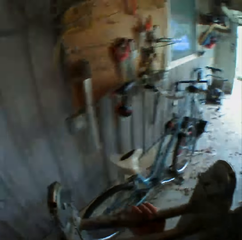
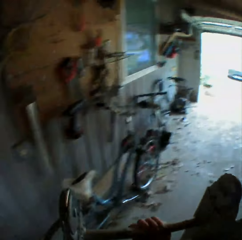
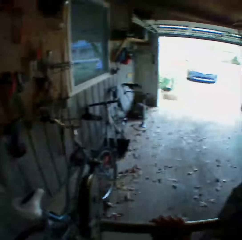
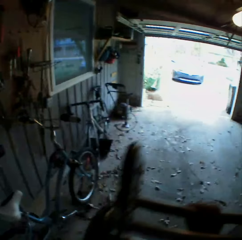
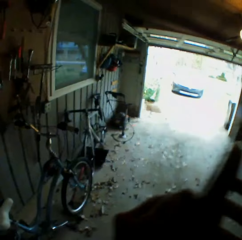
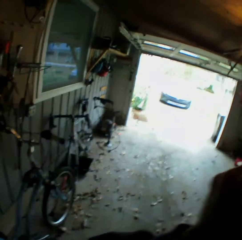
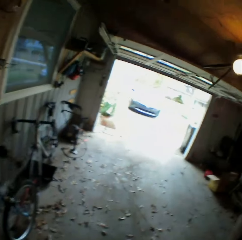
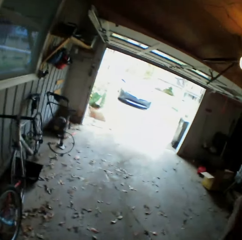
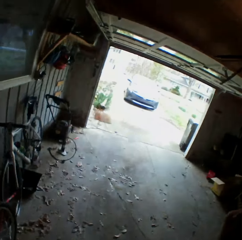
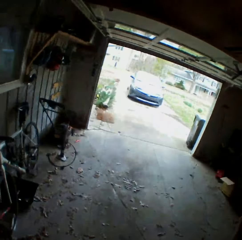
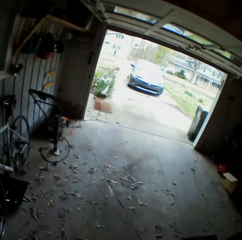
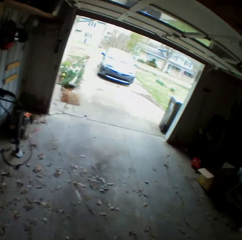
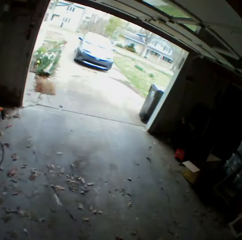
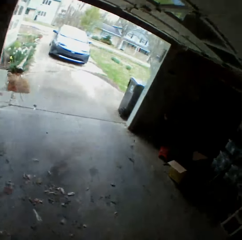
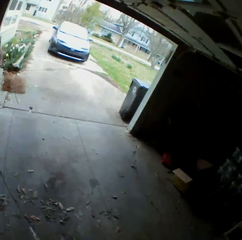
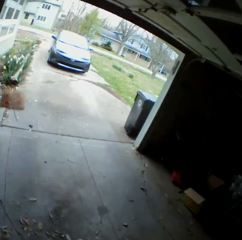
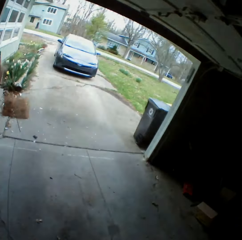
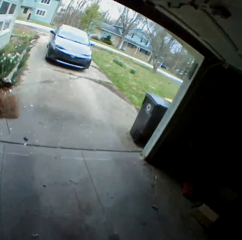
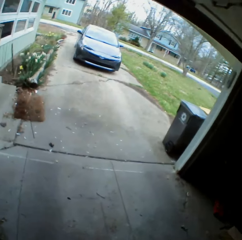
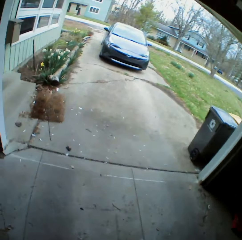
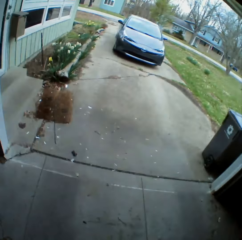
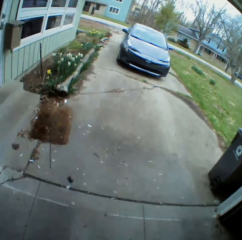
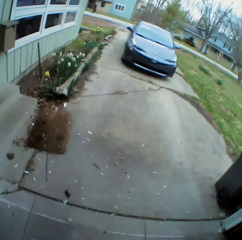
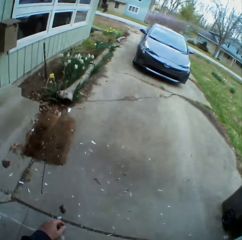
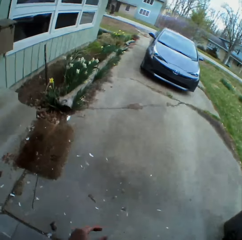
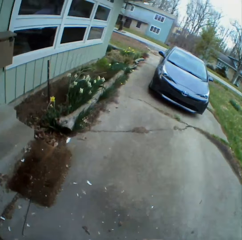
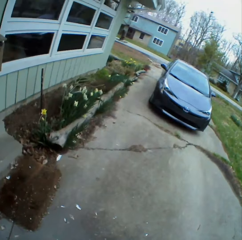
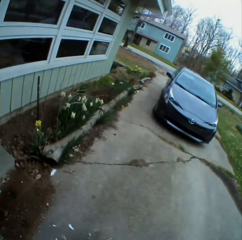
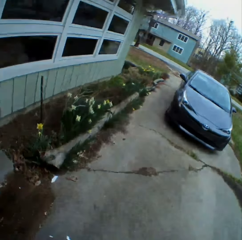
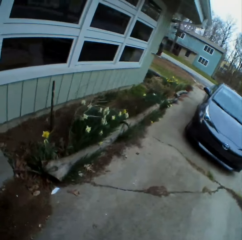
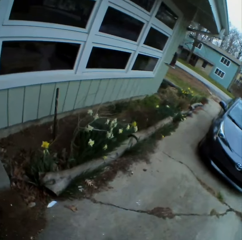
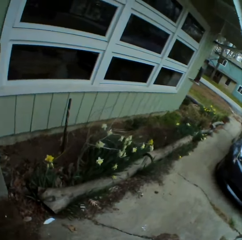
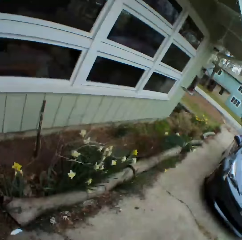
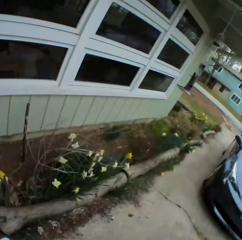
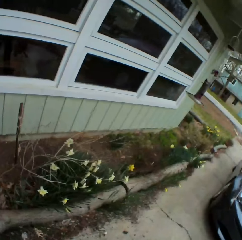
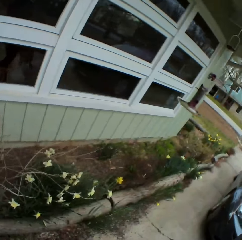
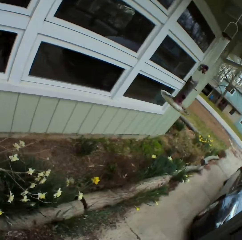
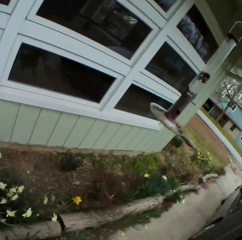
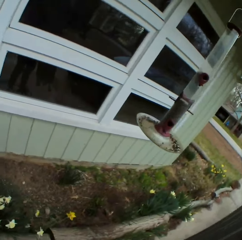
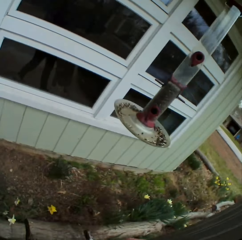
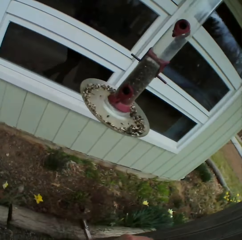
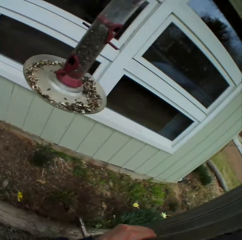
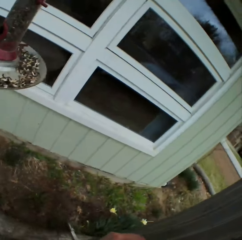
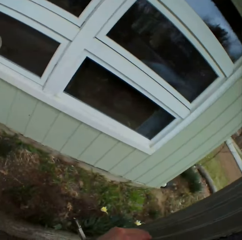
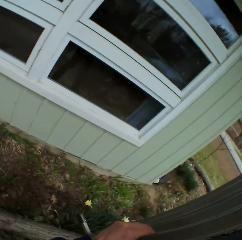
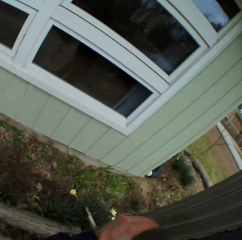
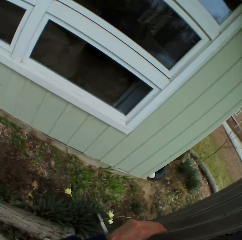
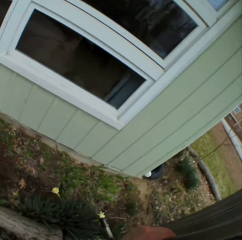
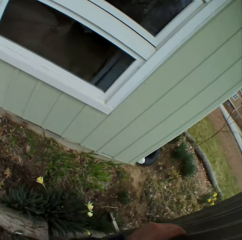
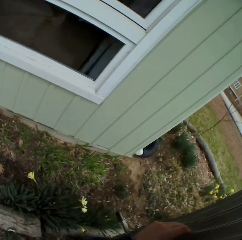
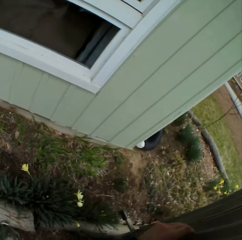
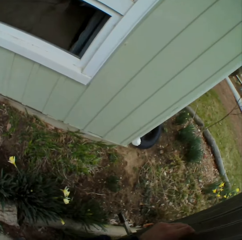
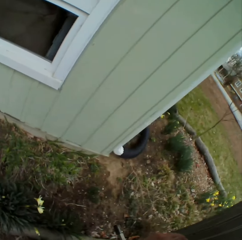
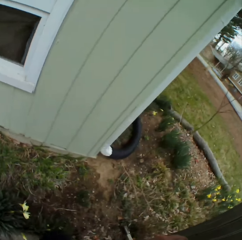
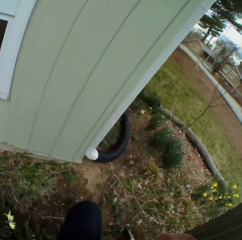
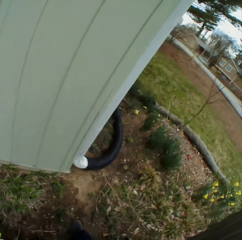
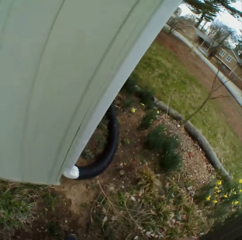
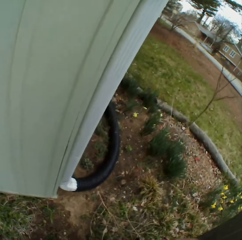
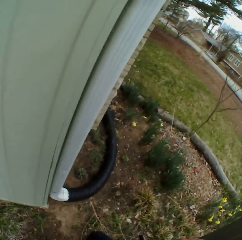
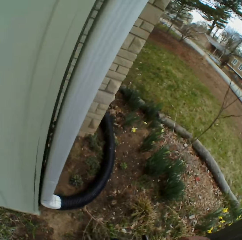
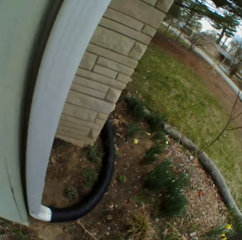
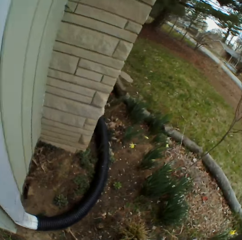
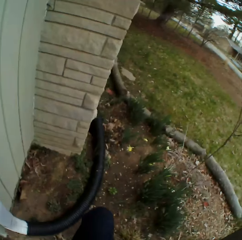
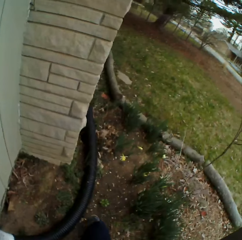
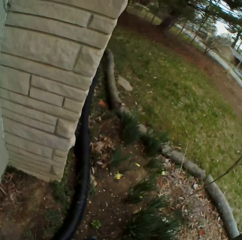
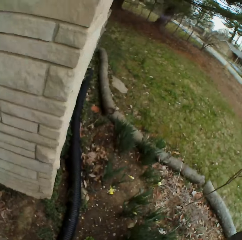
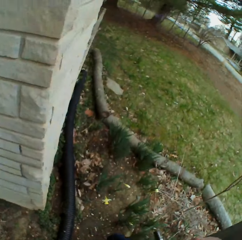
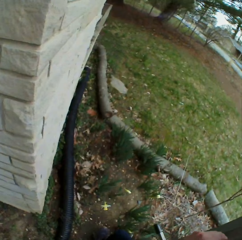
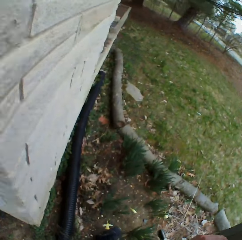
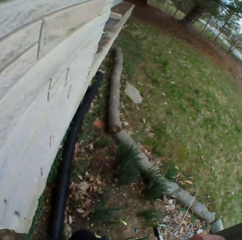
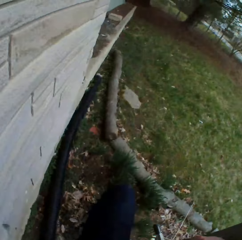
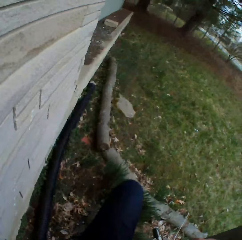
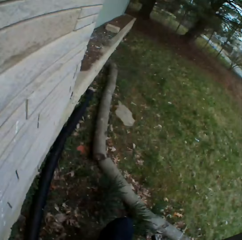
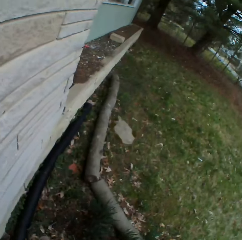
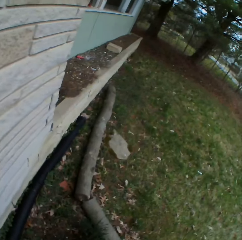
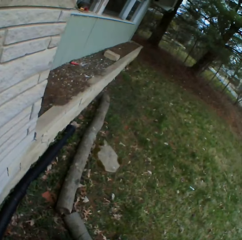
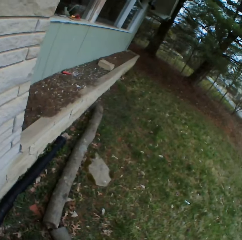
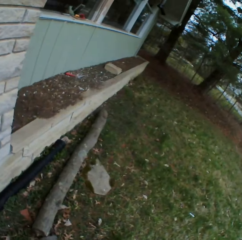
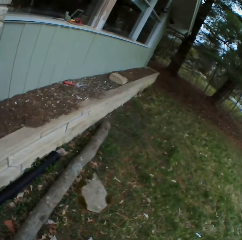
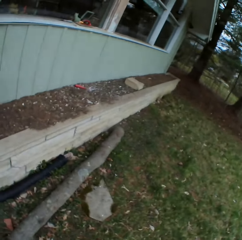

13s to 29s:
The camera wearer walks in the garage. They carry the ladder outside. They walk on the walkway. They walk on the grass.

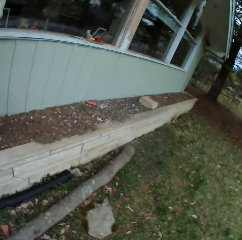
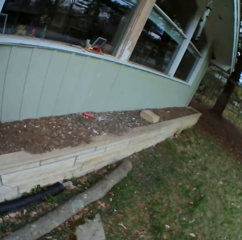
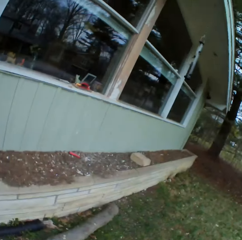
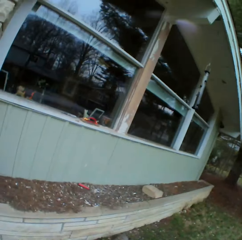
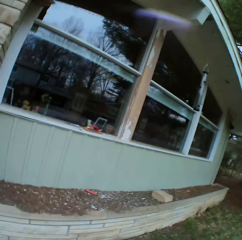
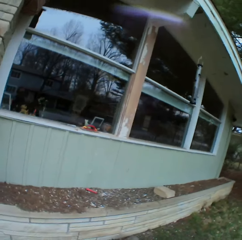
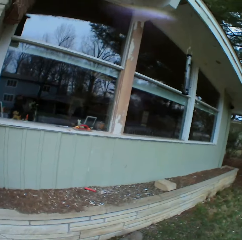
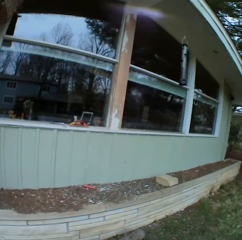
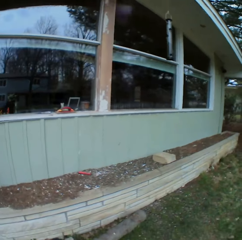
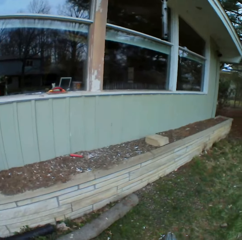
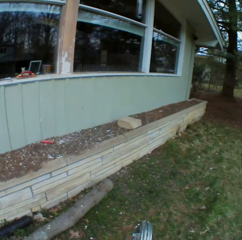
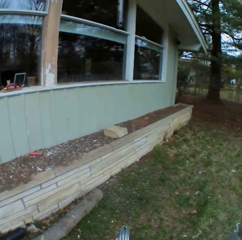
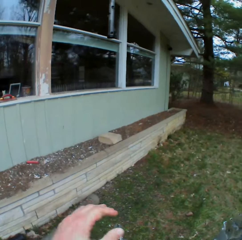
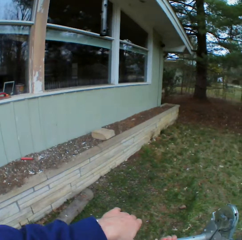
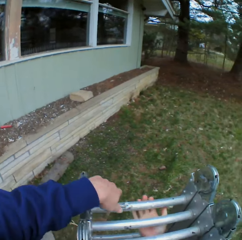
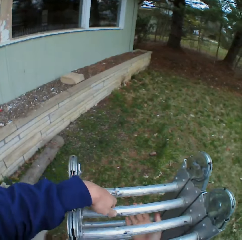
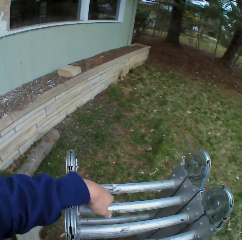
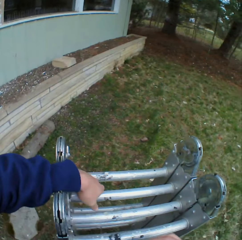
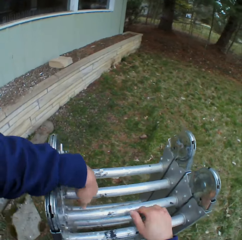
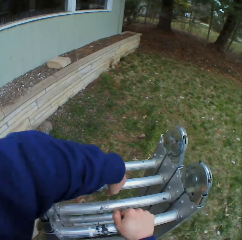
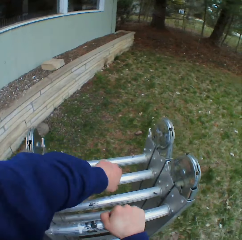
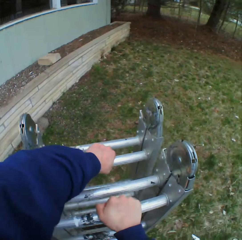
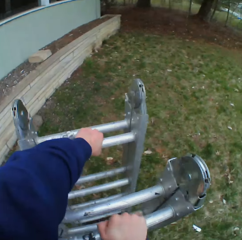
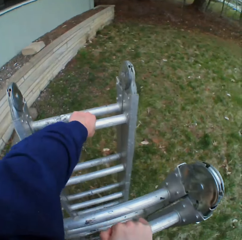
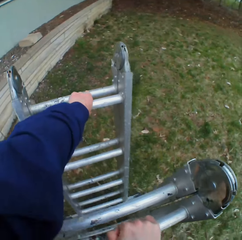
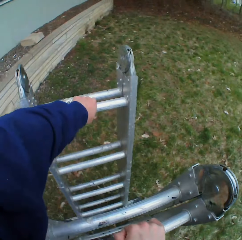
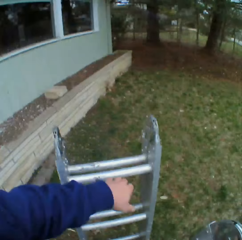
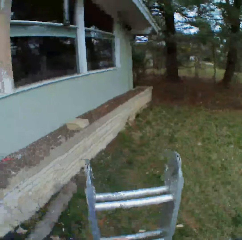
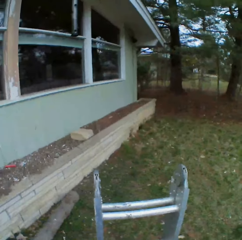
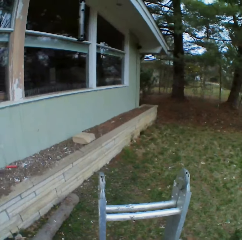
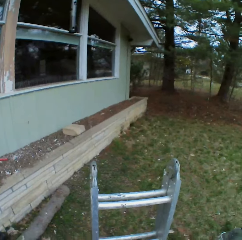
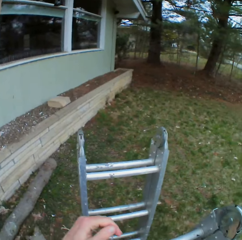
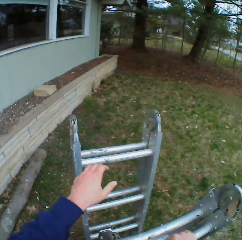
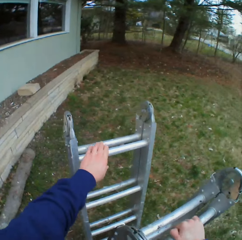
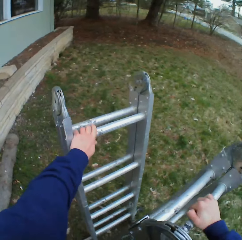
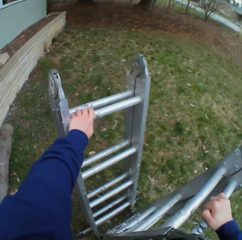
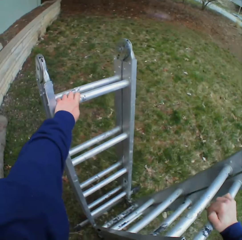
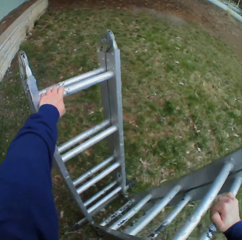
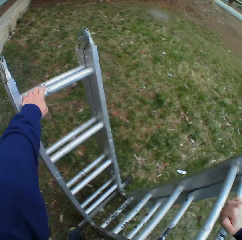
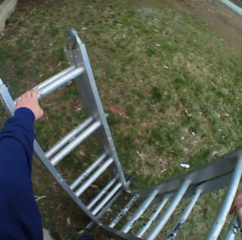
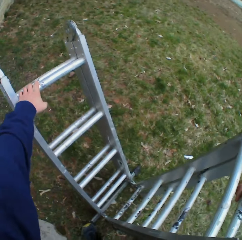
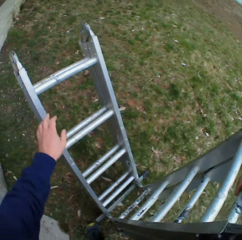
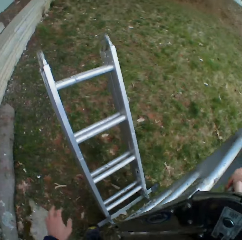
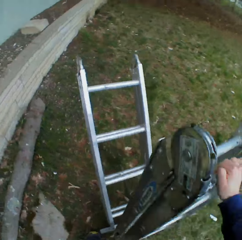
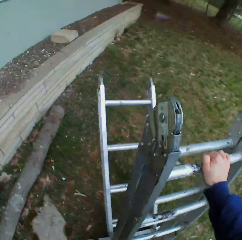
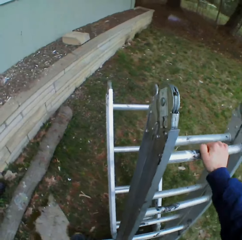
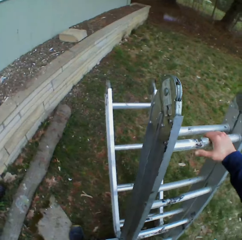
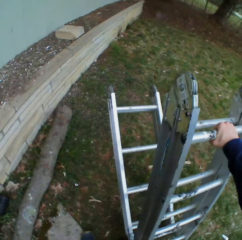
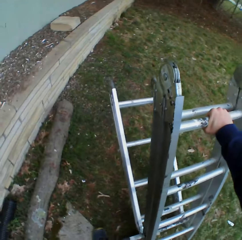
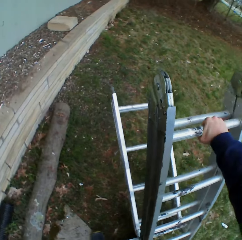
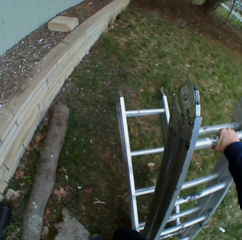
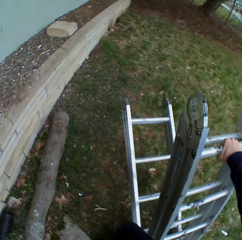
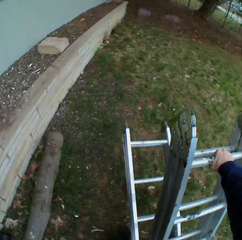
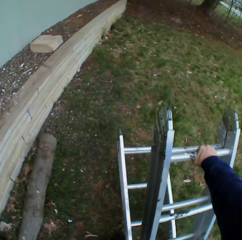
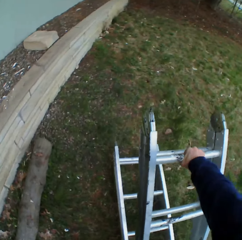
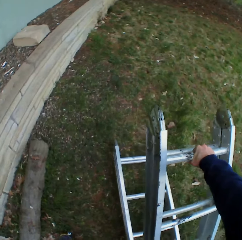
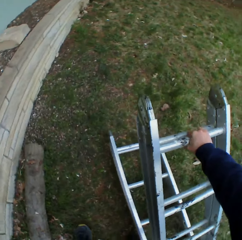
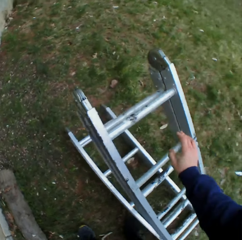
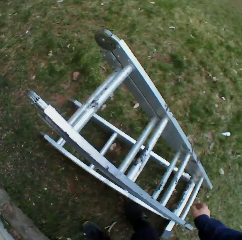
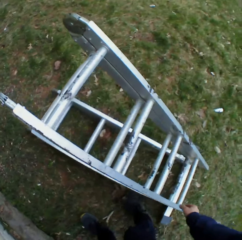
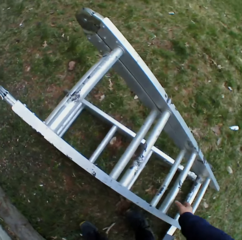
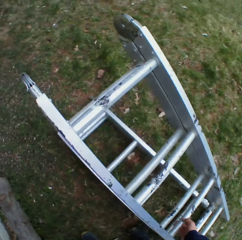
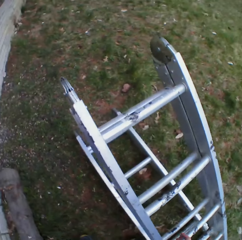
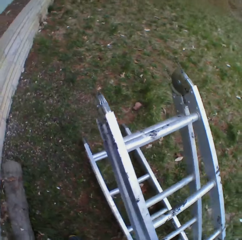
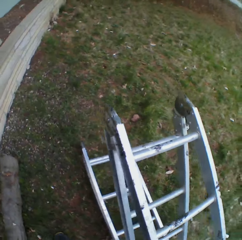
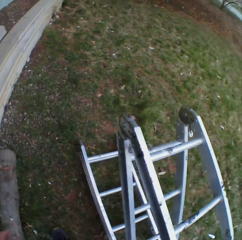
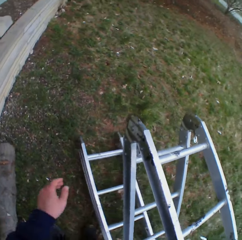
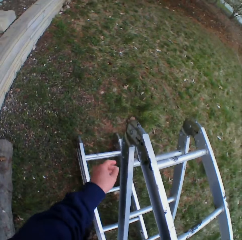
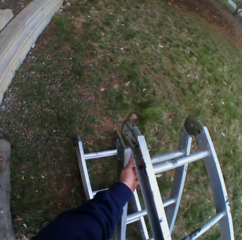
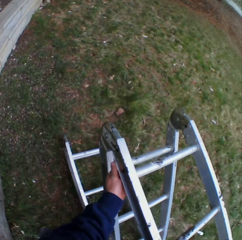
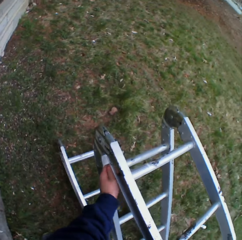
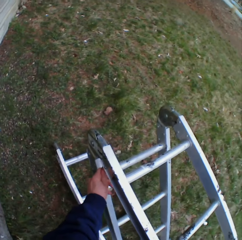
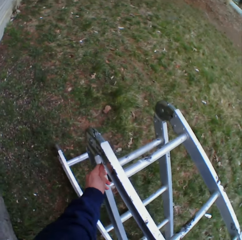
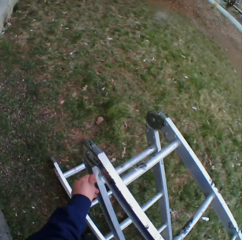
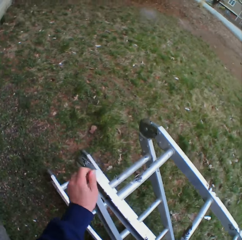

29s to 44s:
The camera wearer puts the ladder down. They unfold the ladder. They adjust the ladder.
